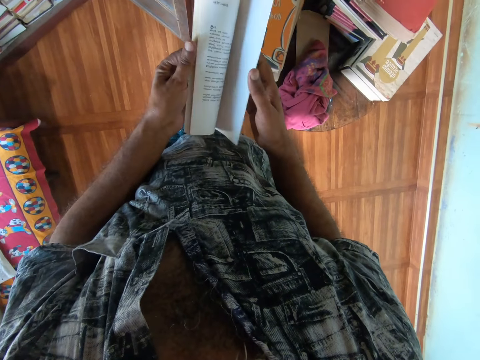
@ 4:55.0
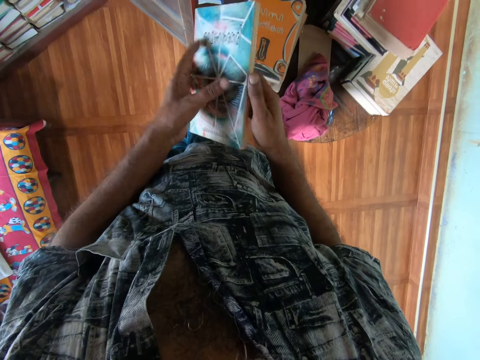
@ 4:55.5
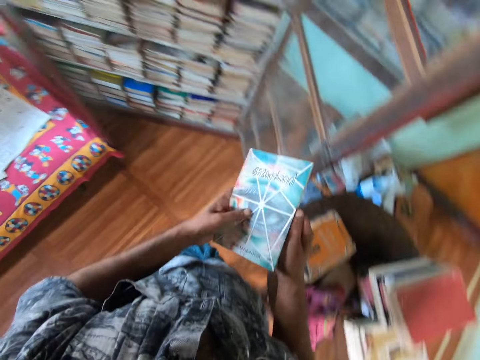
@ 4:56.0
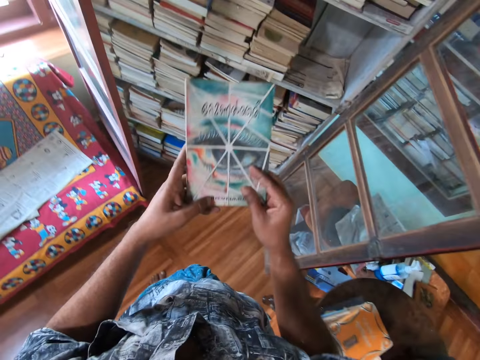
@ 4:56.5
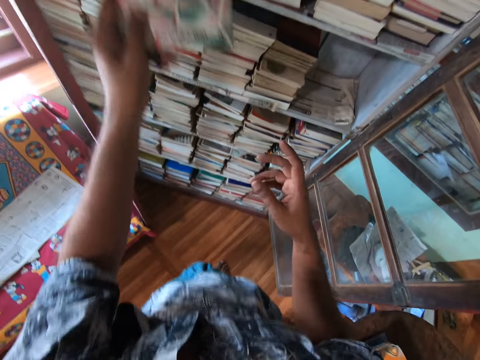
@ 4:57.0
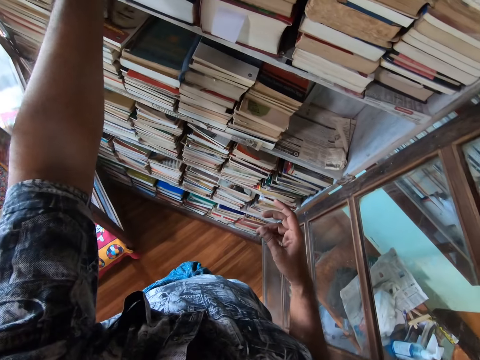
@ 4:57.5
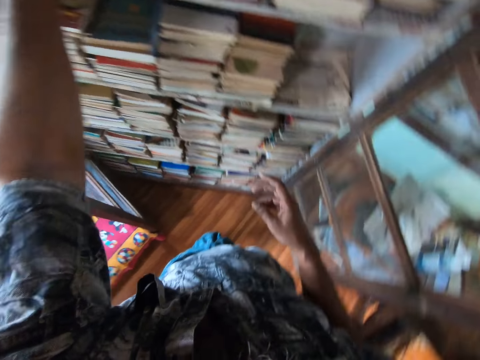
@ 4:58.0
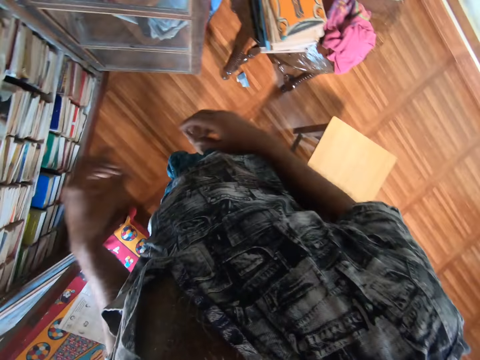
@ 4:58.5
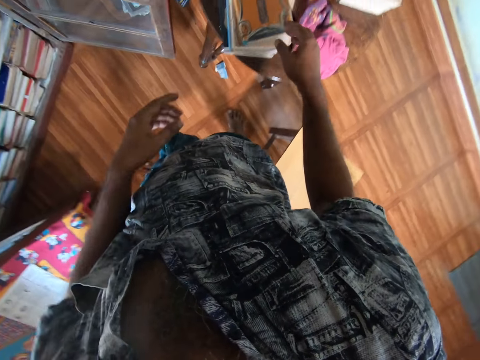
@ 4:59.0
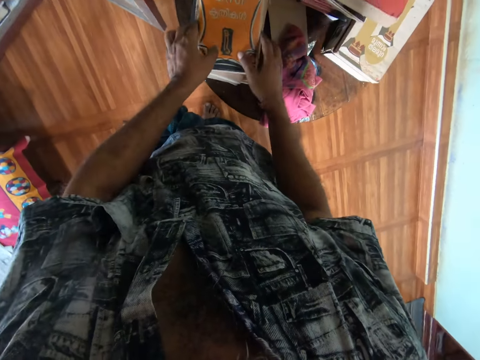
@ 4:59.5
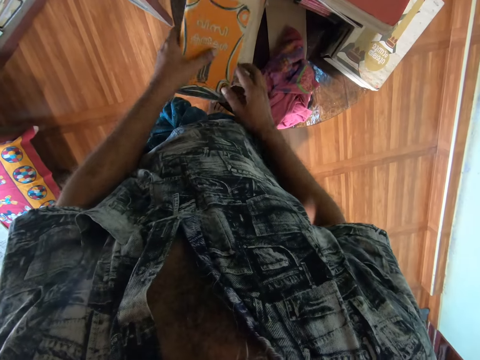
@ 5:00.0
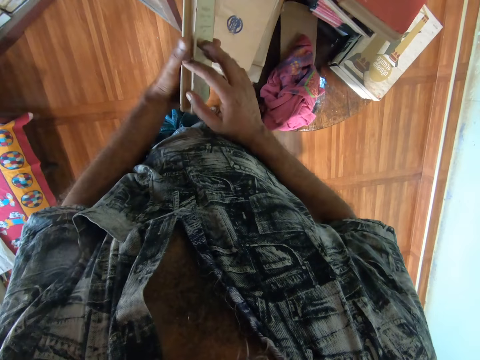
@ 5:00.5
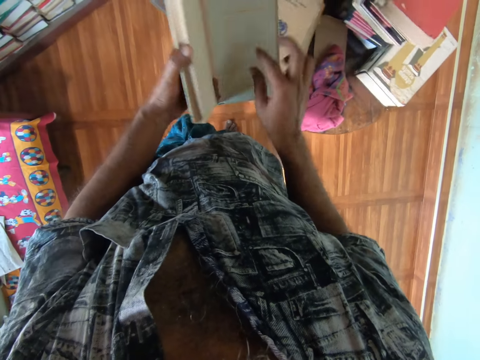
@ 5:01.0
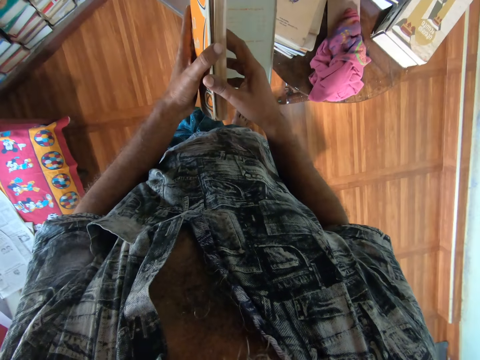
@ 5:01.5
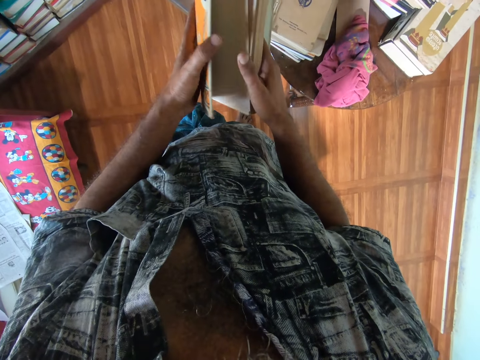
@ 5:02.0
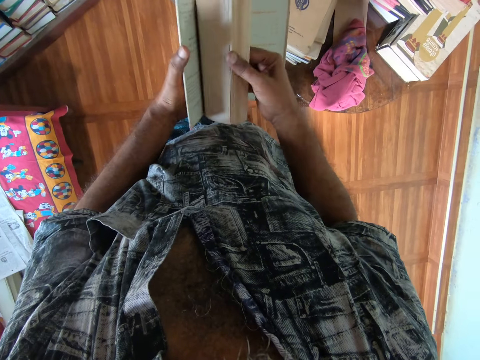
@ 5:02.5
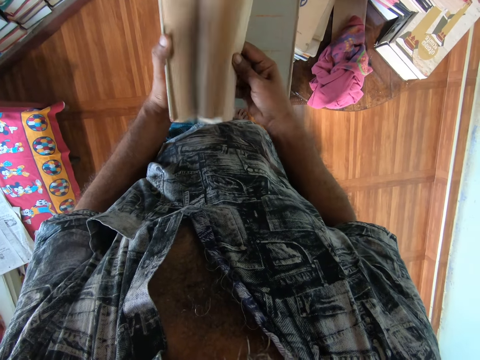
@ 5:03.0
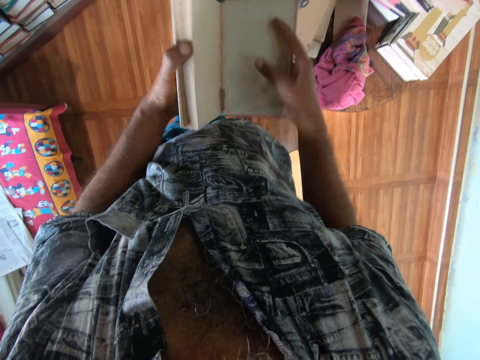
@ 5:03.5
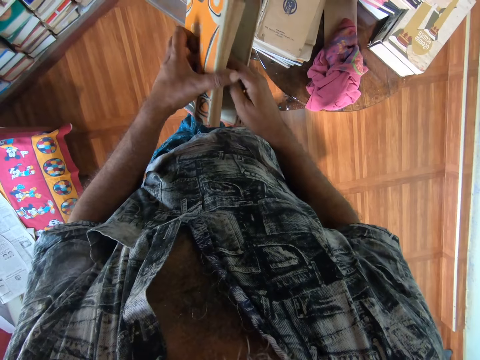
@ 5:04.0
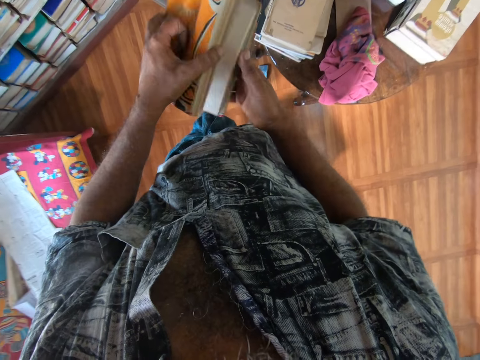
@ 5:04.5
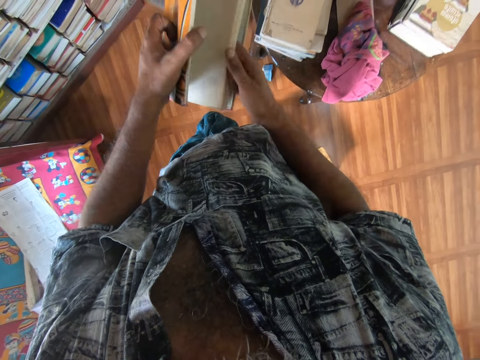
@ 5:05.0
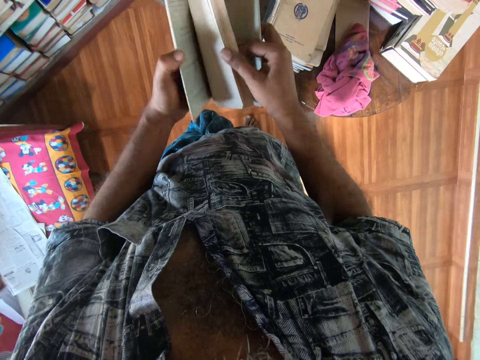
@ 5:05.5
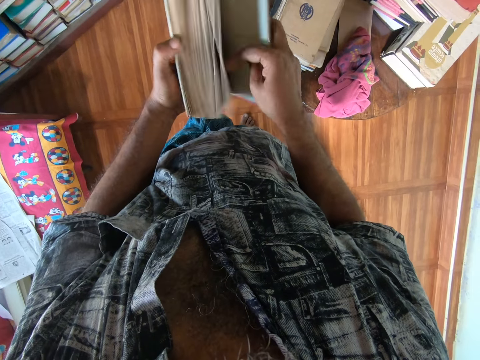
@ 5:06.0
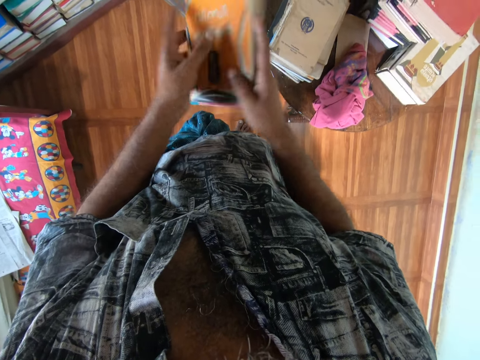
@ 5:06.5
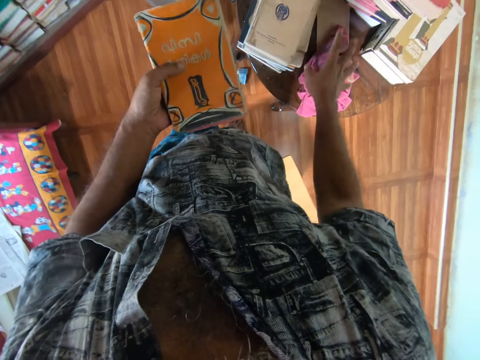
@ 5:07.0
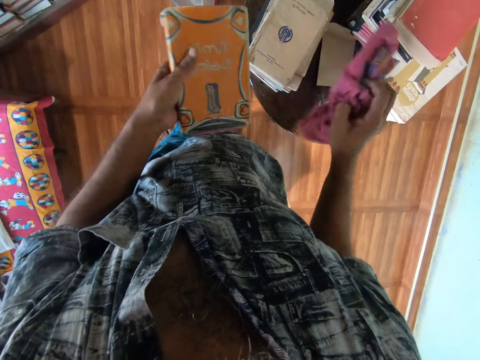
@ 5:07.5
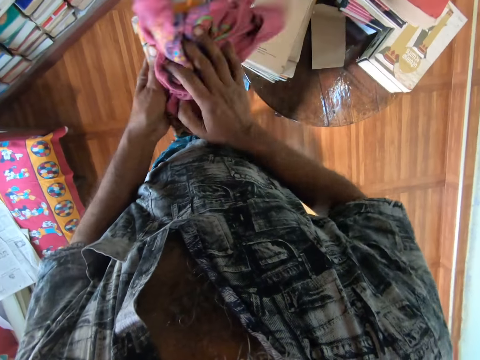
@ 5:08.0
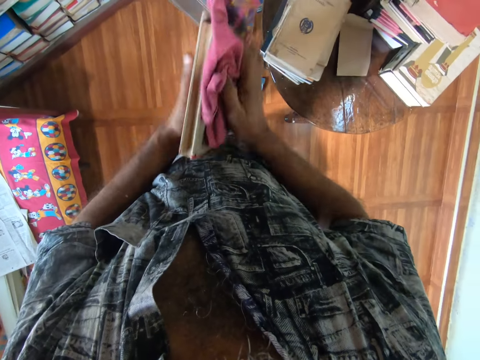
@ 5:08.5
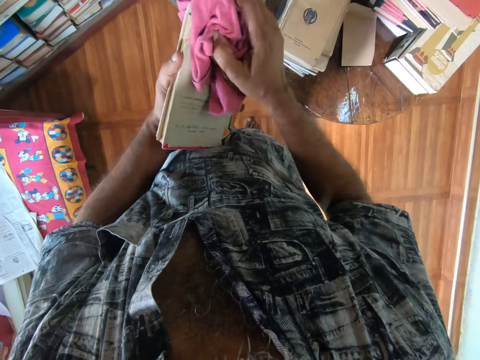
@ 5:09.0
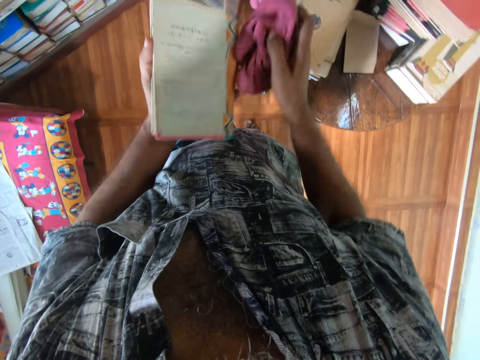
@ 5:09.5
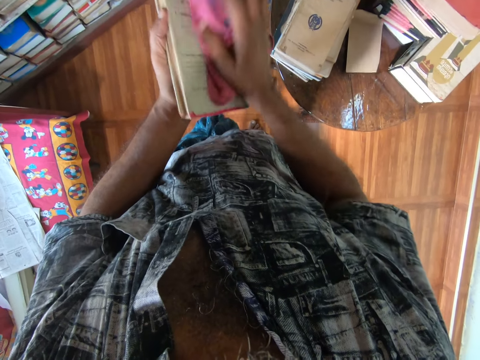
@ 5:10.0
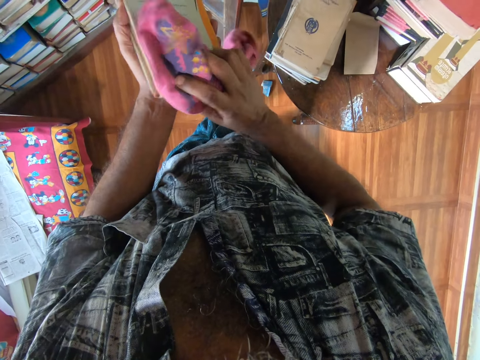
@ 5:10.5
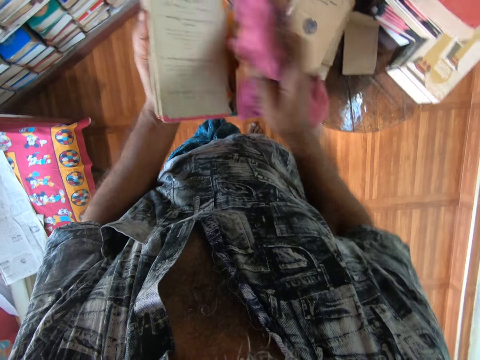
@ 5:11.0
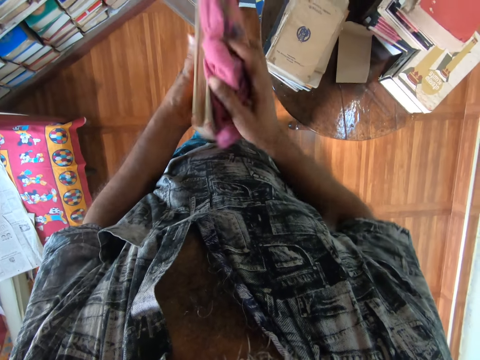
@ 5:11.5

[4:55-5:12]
The camera wearer puts the book on the bookshelf. They pick up a book from the table. They inspect the book. They pick up a piece of cloth from the table. They wipe the book with the piece of cloth.

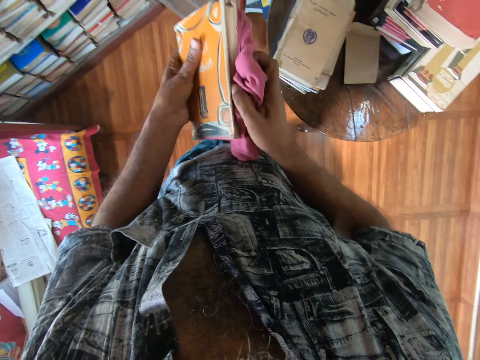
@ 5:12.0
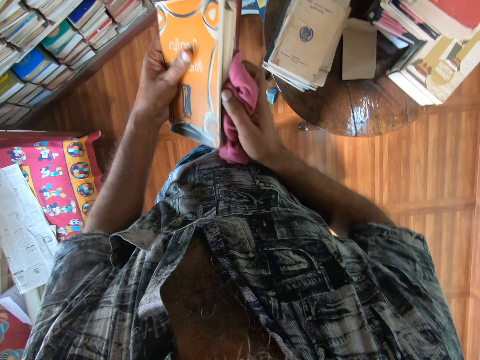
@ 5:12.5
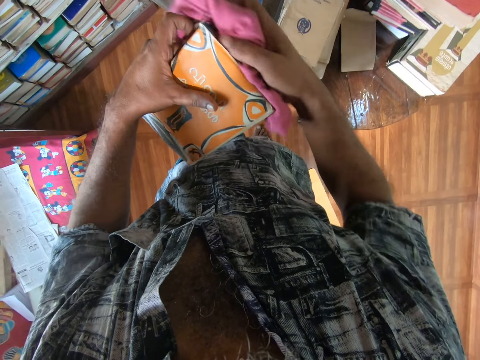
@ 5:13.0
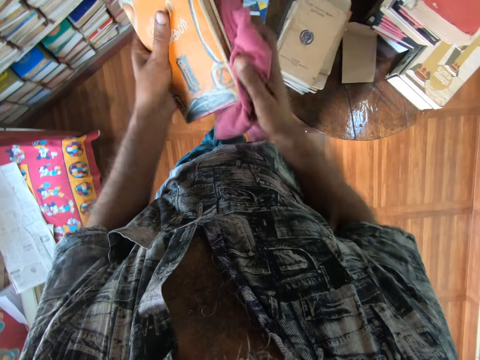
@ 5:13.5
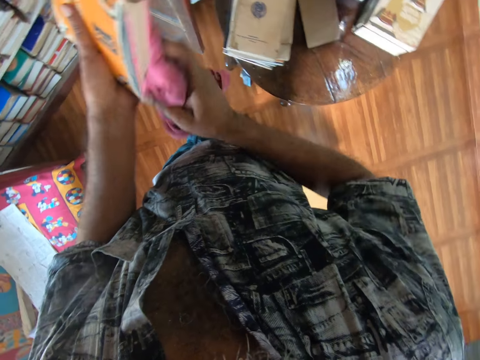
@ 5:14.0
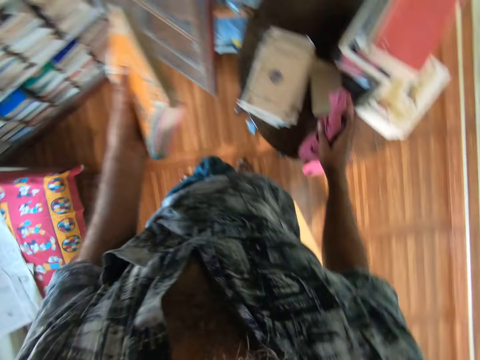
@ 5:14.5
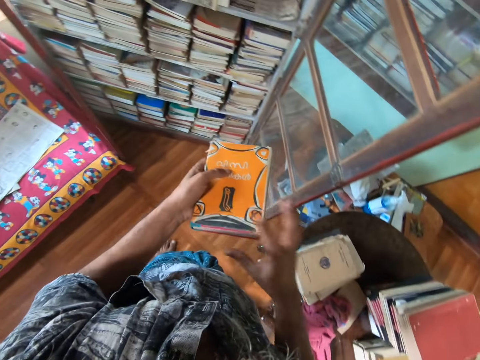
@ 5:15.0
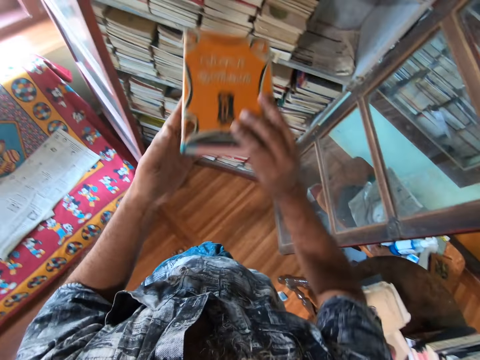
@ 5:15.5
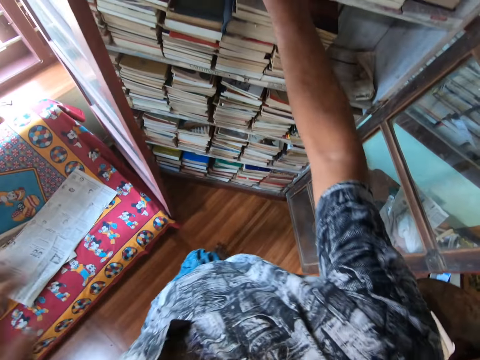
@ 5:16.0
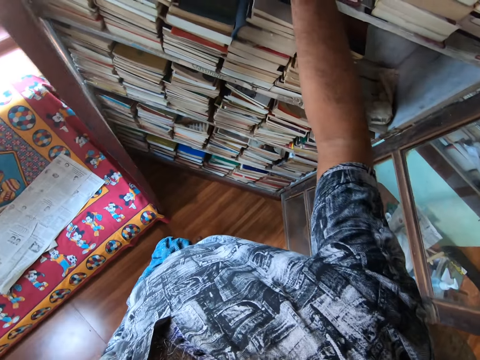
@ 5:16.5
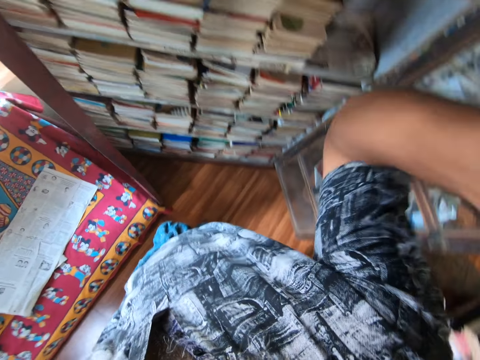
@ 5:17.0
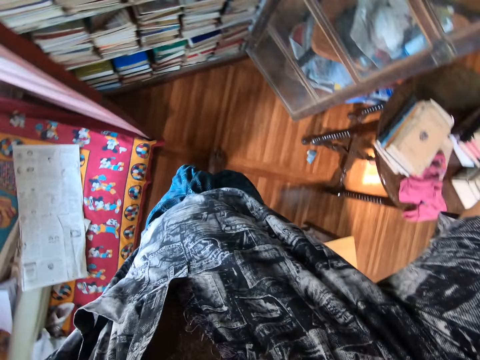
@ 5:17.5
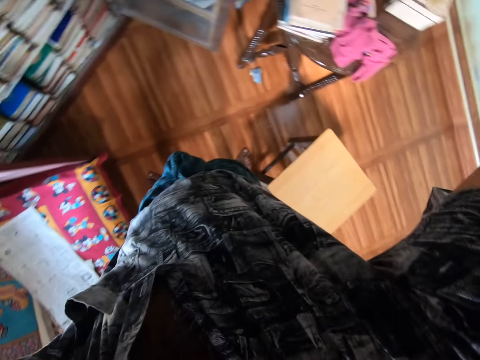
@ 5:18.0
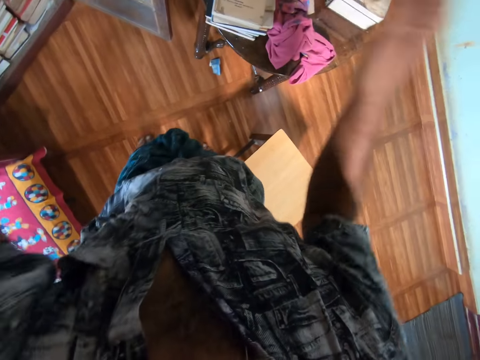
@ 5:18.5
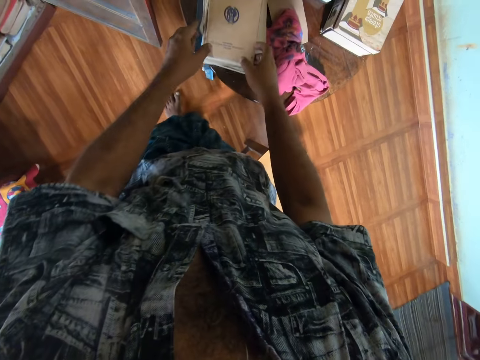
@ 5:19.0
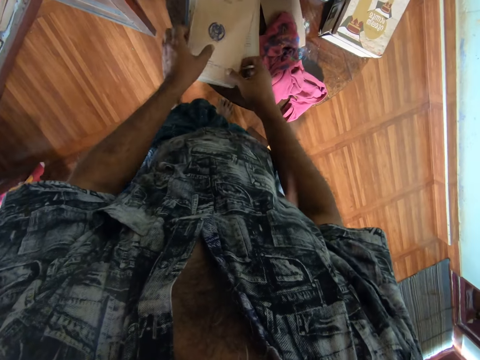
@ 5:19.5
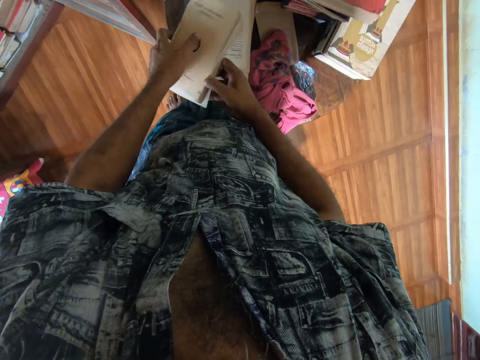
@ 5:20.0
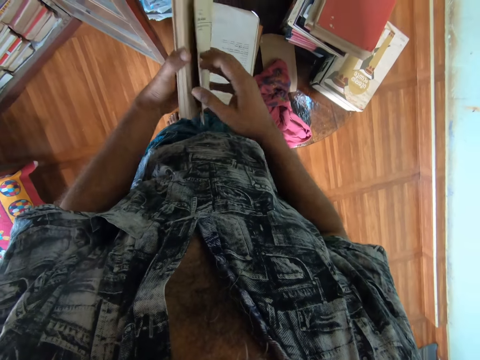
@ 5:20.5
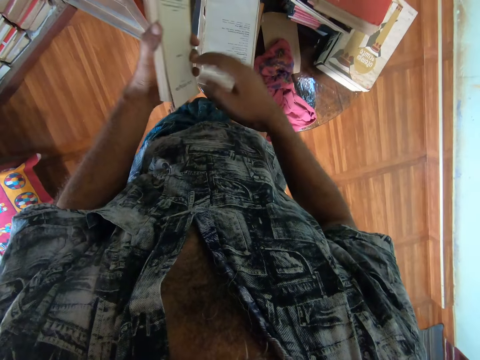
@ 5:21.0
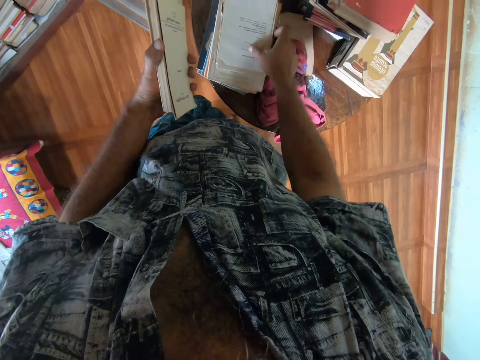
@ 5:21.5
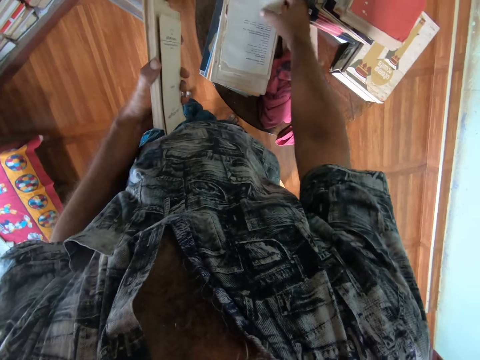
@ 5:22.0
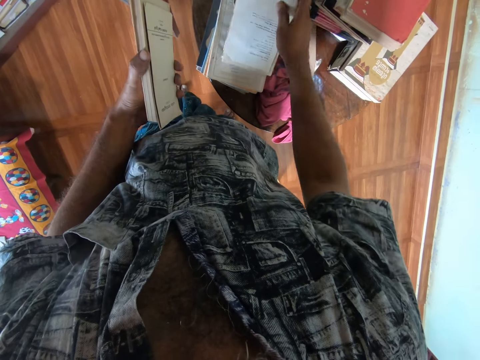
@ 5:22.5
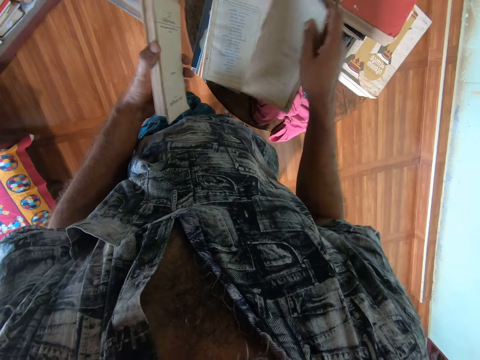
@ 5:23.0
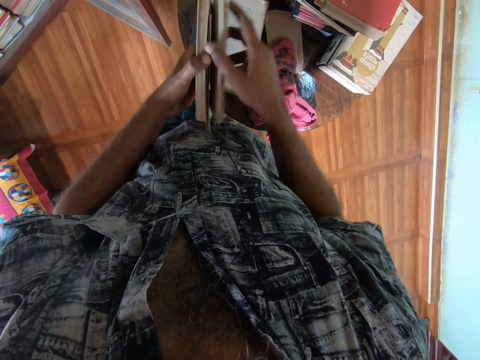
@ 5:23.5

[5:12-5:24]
The camera wearer puts the piece of cloth on the table. They put the book on the bookshelf. They pick up a book from the table. They inspect the book.
